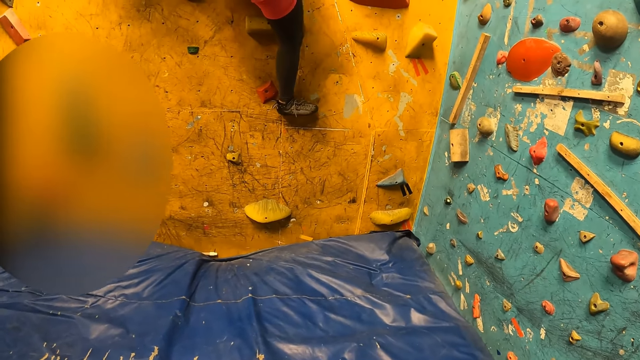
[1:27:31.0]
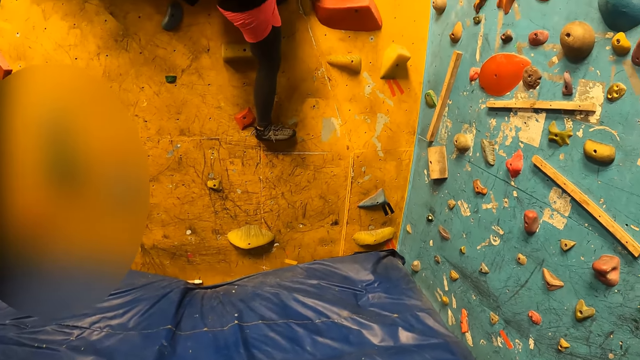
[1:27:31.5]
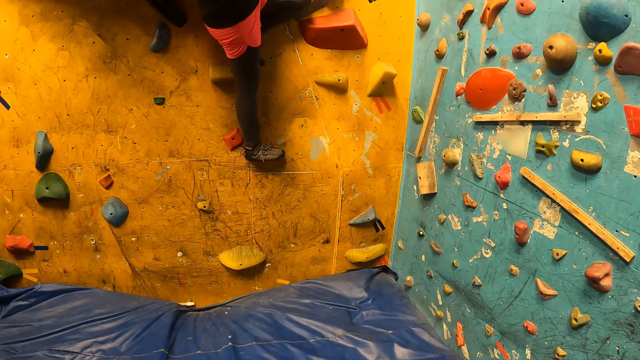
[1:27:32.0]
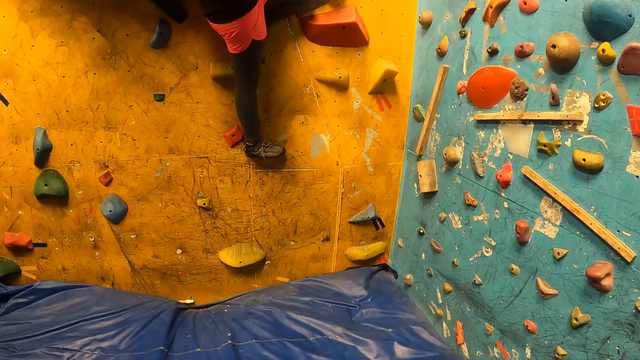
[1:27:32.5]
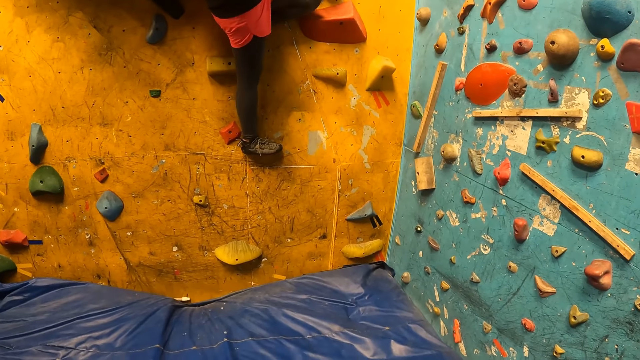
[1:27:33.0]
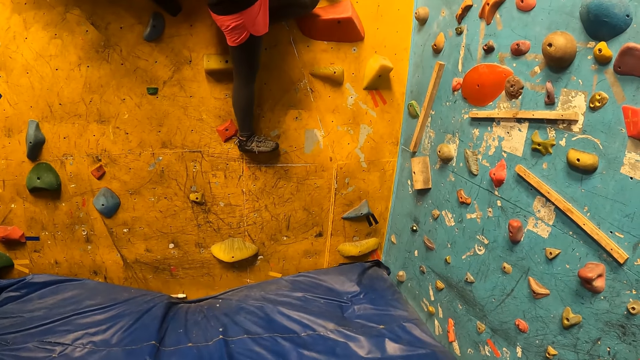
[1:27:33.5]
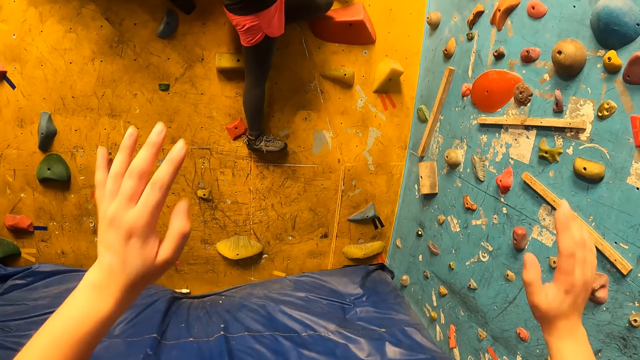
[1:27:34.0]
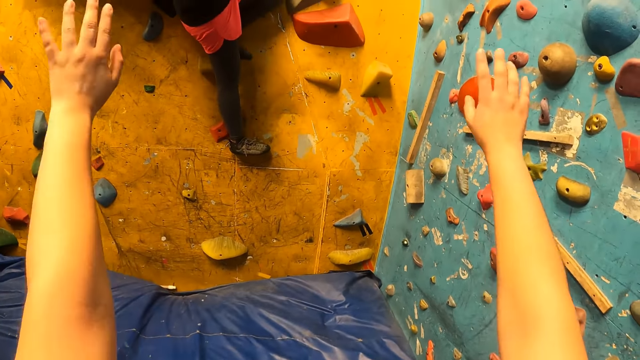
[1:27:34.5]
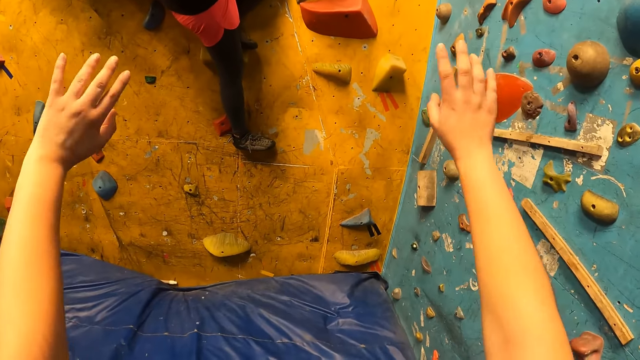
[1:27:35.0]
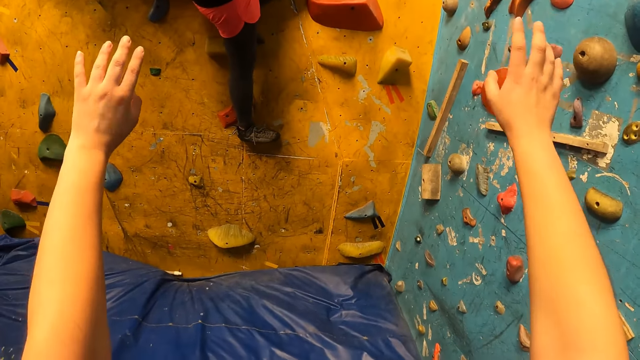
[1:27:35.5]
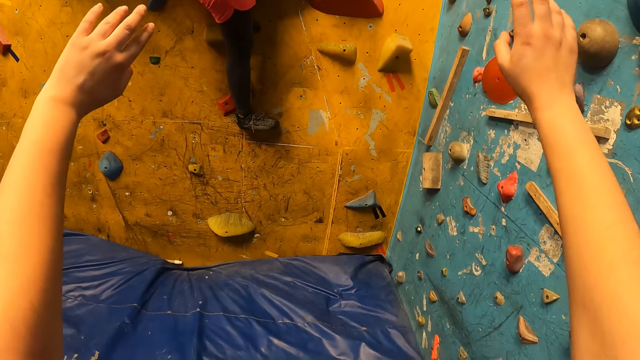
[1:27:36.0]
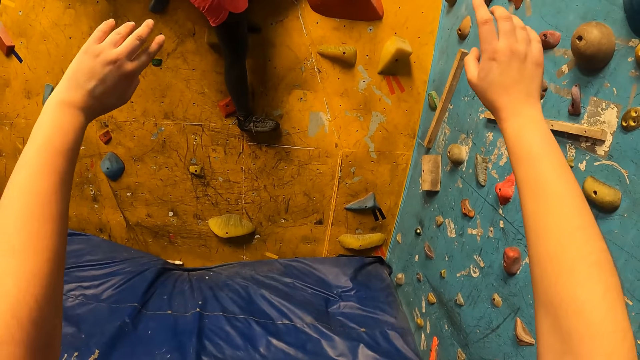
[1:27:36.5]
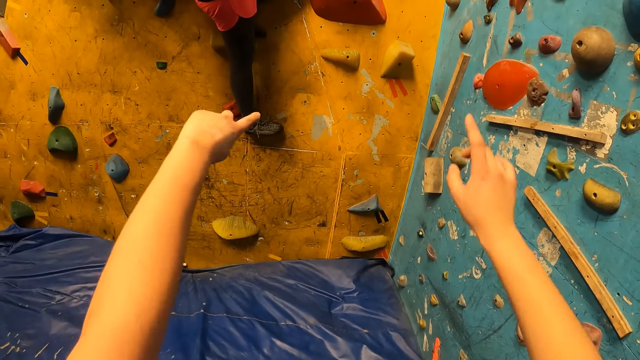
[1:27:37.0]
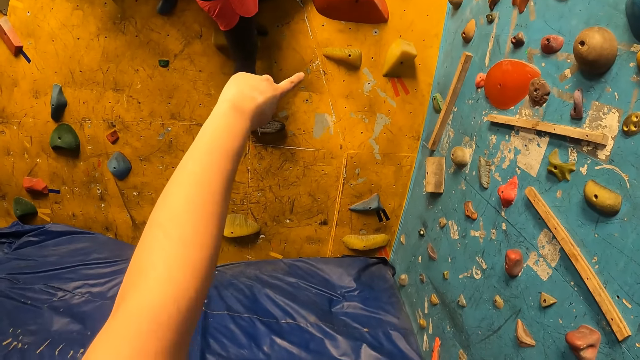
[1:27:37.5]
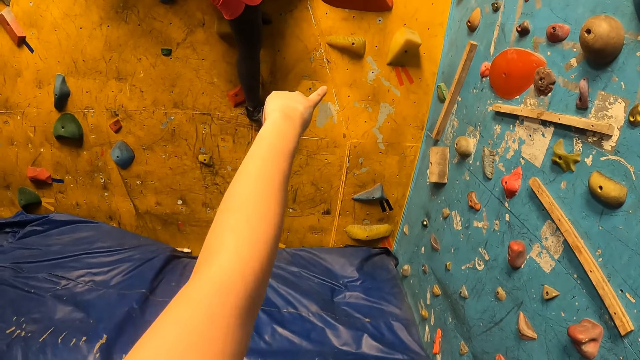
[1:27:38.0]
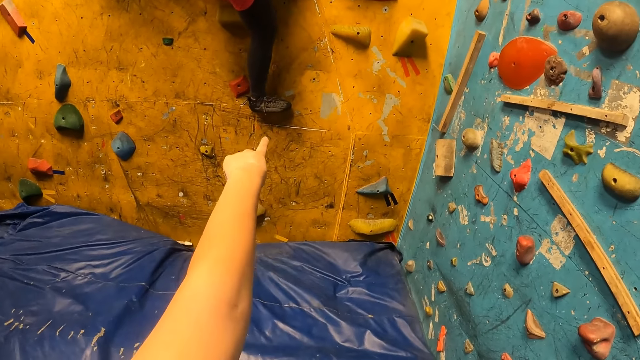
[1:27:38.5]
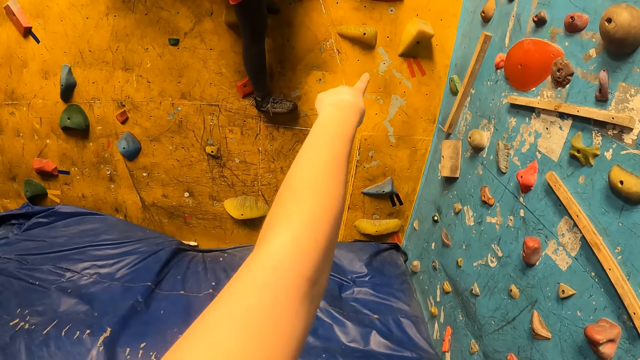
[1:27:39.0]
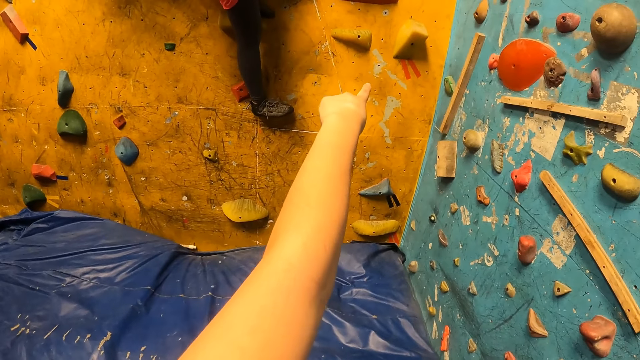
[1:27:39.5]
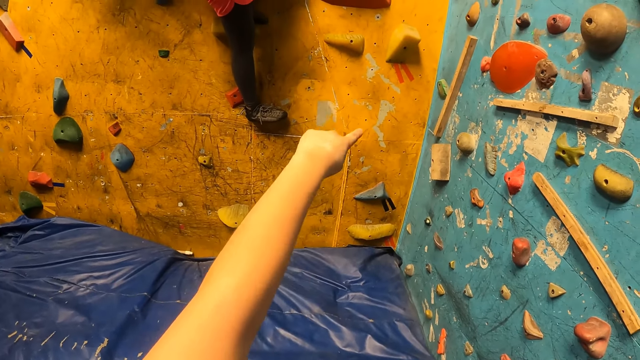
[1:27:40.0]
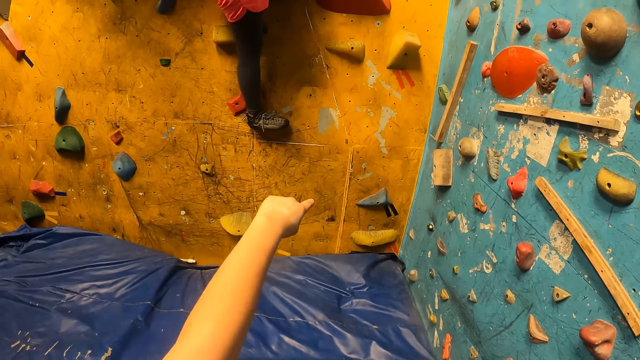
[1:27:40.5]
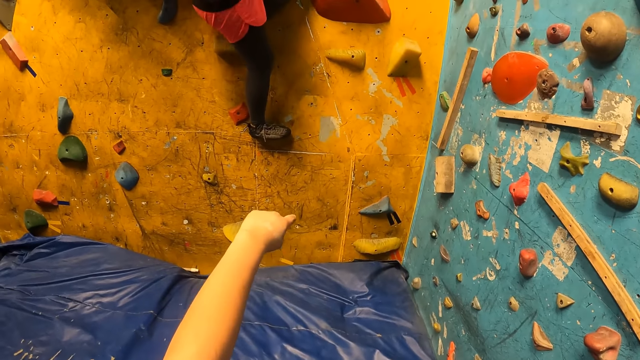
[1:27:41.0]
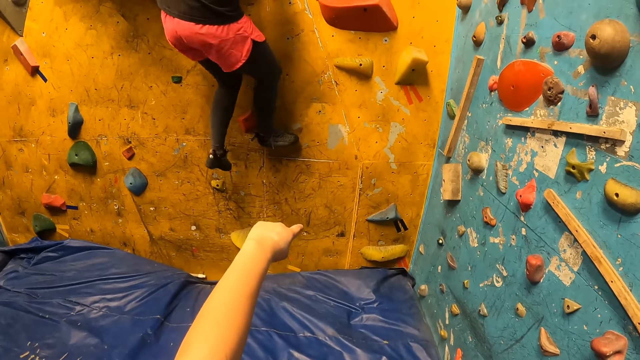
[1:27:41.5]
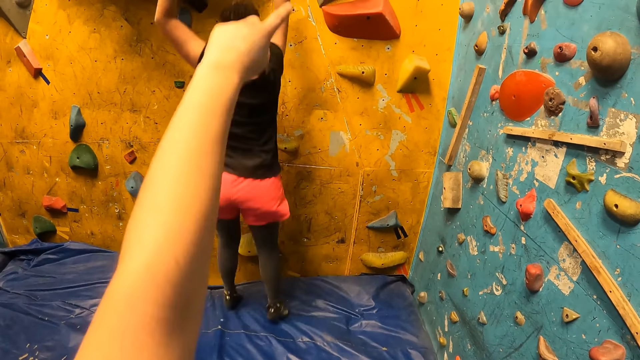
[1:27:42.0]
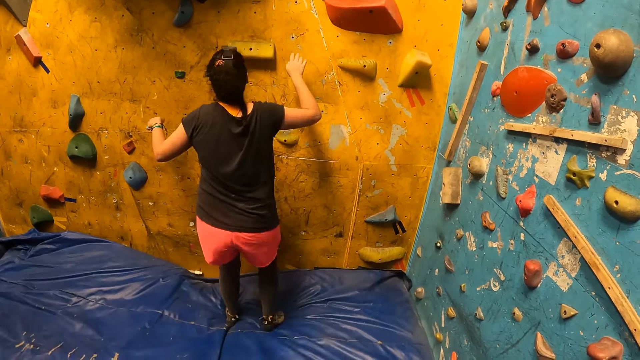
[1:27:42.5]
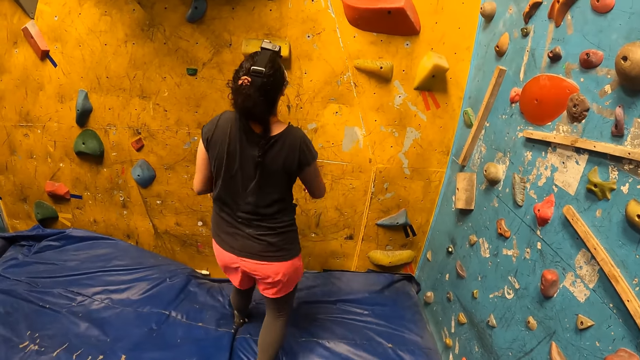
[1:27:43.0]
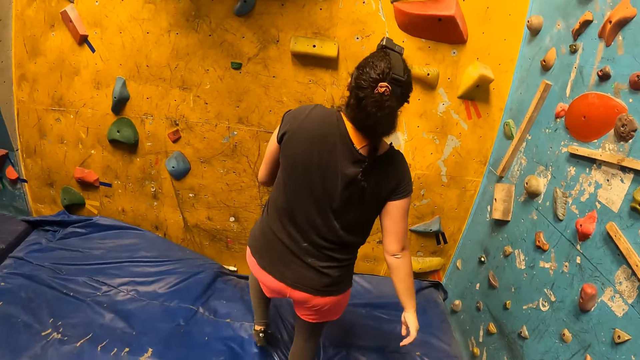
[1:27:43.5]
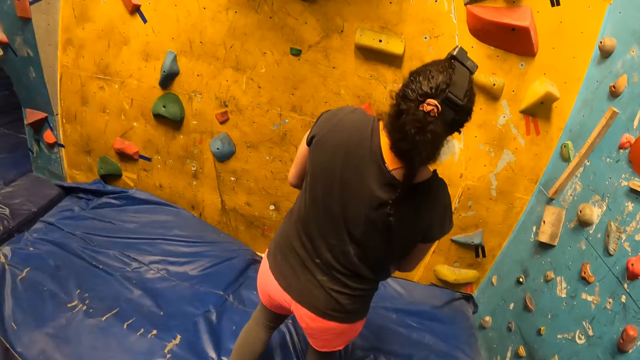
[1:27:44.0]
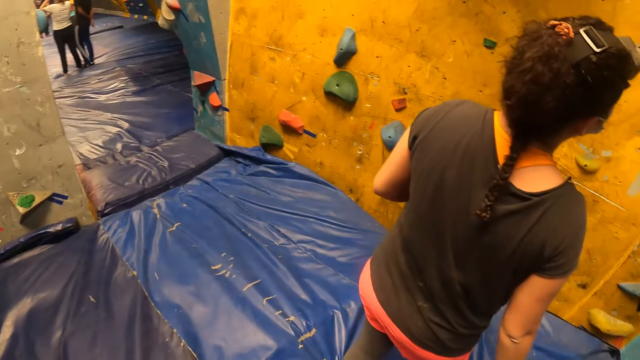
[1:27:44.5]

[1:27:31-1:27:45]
The camera wearer moves the hands. She points at the rock wall with her finger. The woman jumps down from the wall.

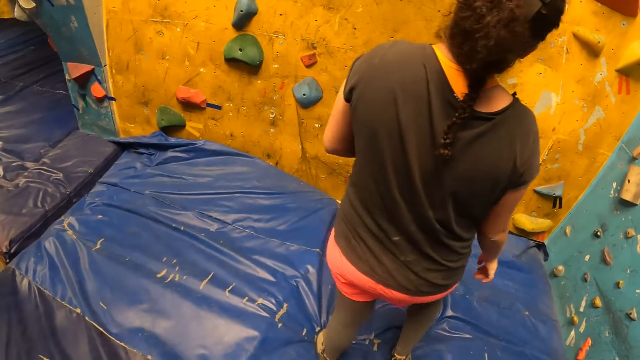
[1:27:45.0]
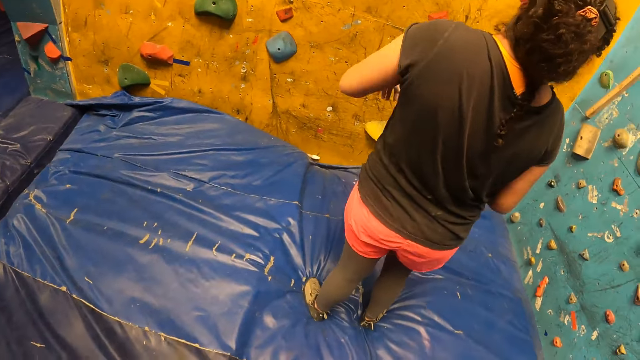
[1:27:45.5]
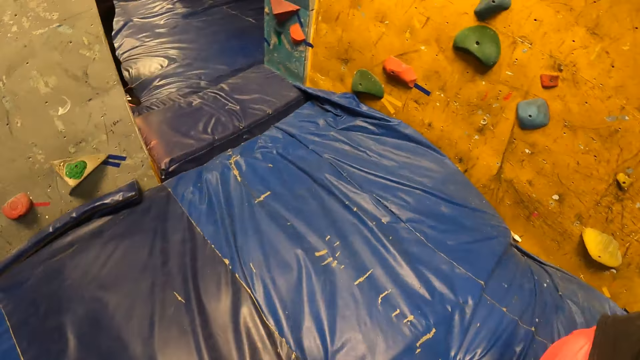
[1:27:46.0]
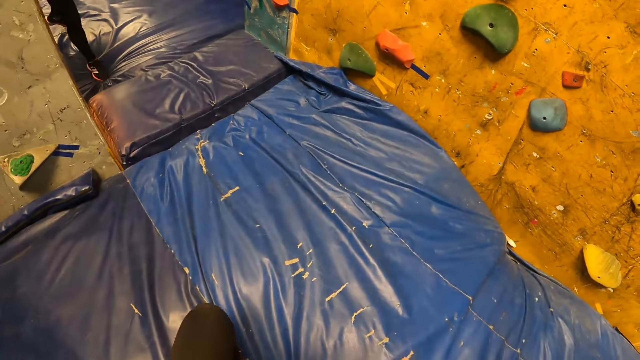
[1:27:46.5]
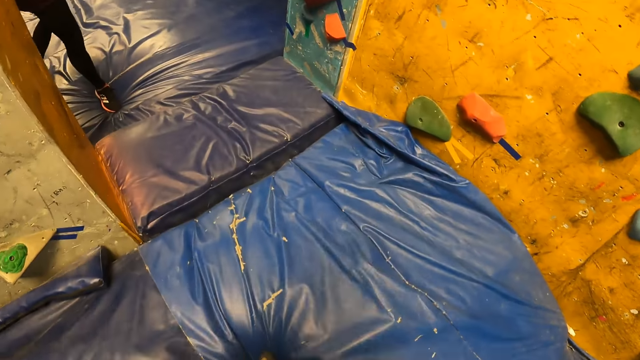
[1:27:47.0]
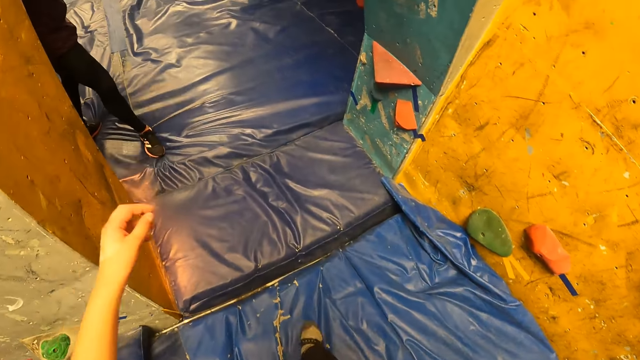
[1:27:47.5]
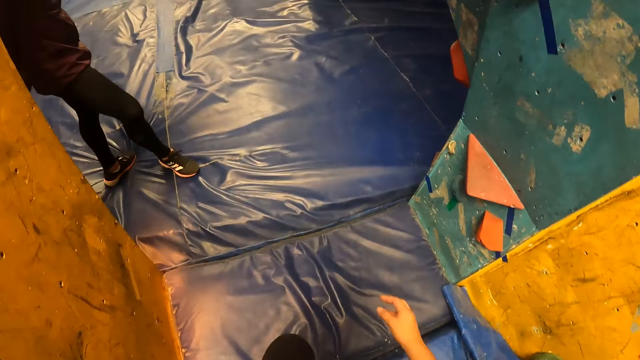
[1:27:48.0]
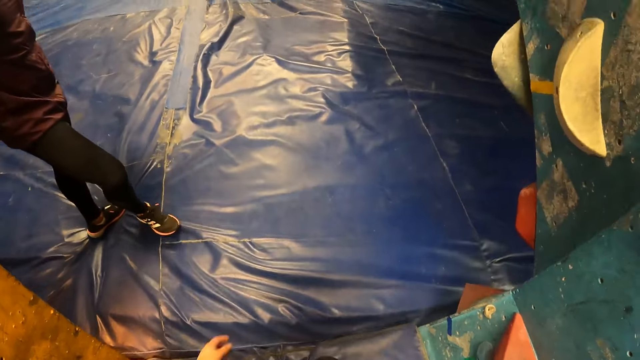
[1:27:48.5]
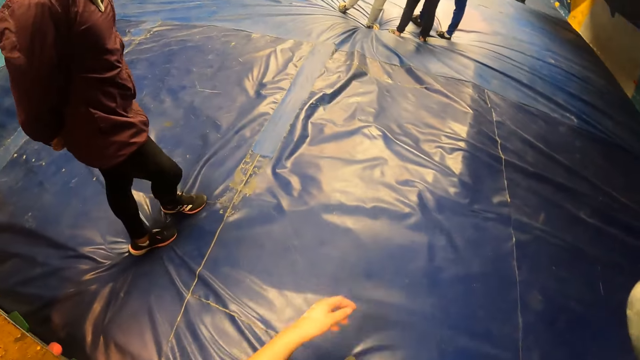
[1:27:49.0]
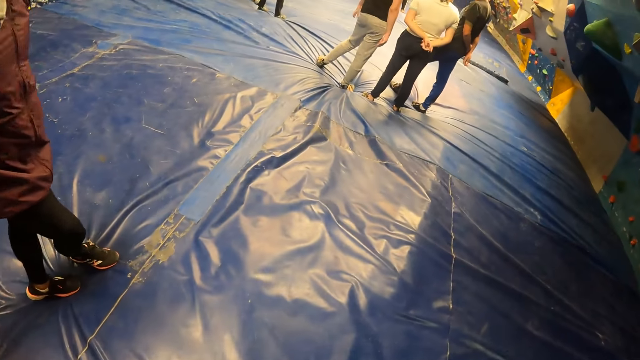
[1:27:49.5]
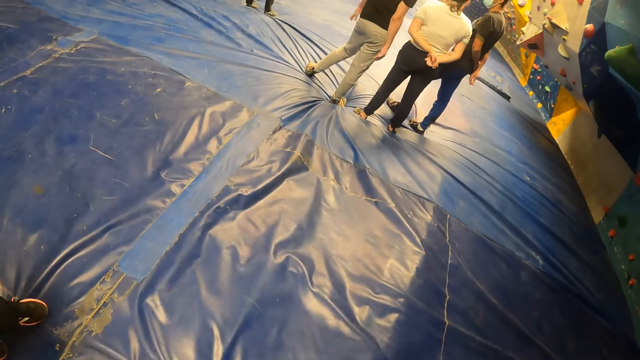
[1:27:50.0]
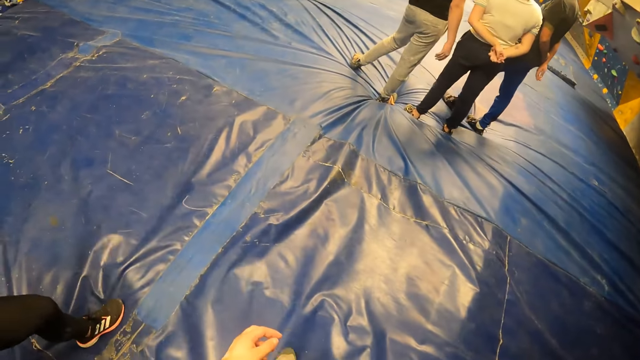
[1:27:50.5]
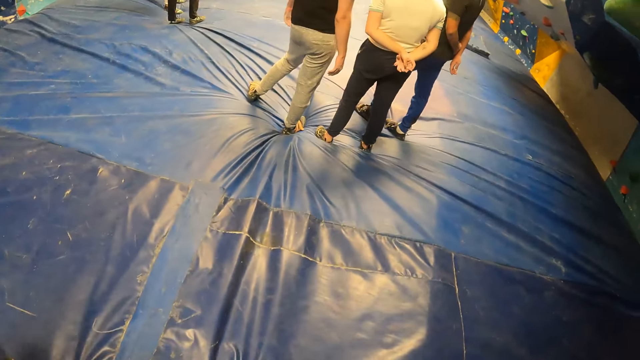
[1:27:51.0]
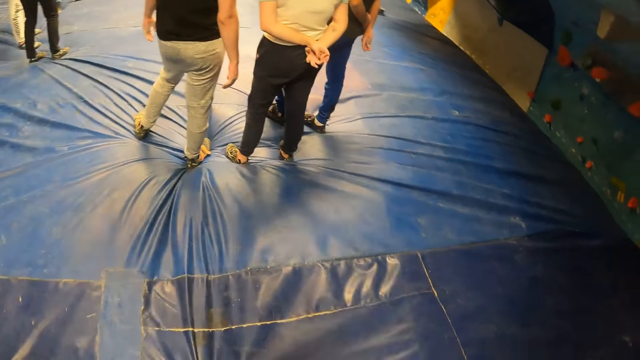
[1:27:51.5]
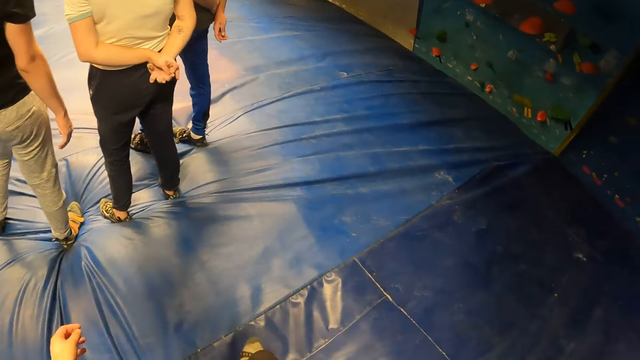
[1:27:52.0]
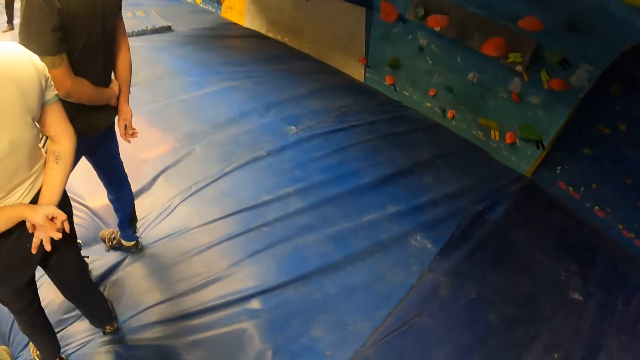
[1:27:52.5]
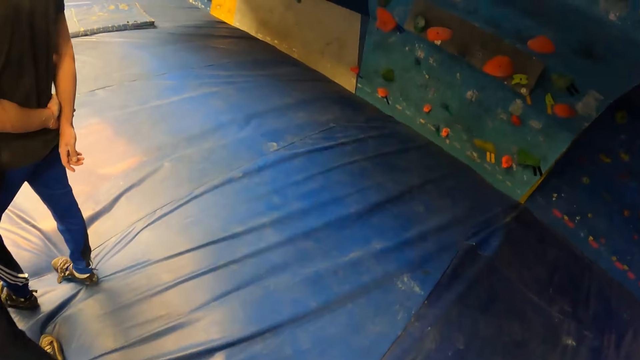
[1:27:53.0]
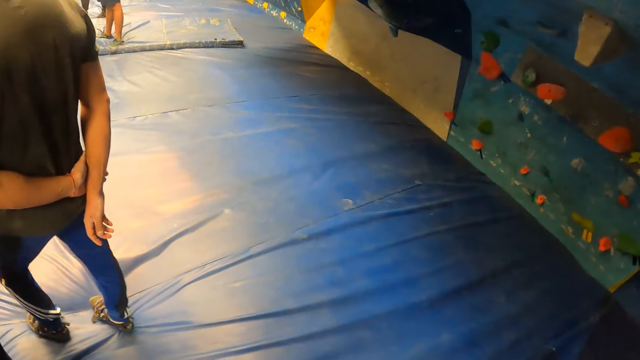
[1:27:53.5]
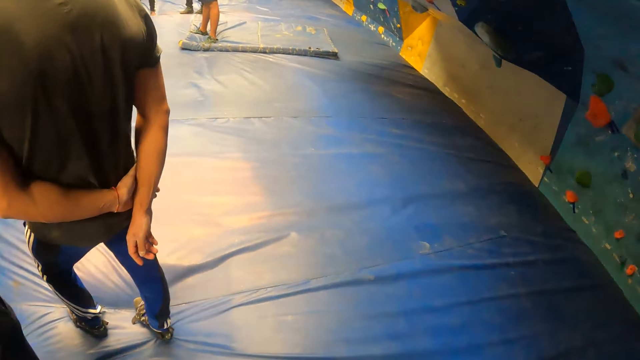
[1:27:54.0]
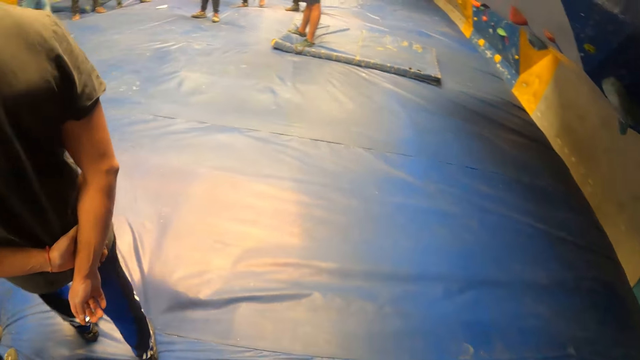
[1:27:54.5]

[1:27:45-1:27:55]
The camera wearer walks out of the room.
